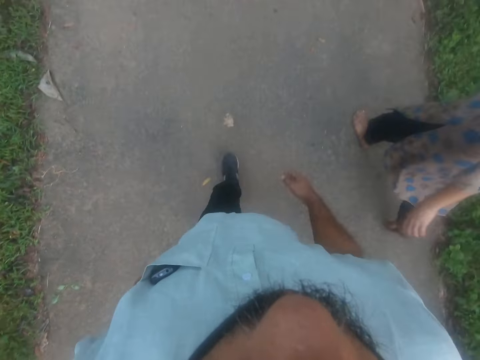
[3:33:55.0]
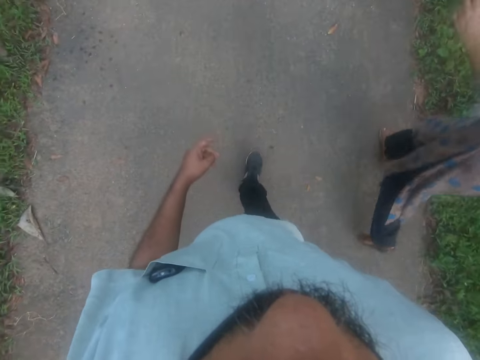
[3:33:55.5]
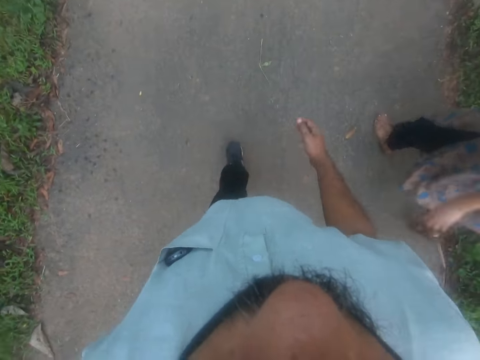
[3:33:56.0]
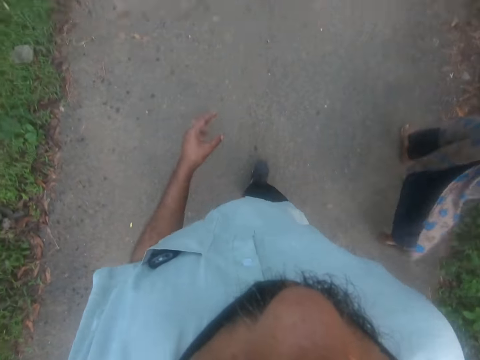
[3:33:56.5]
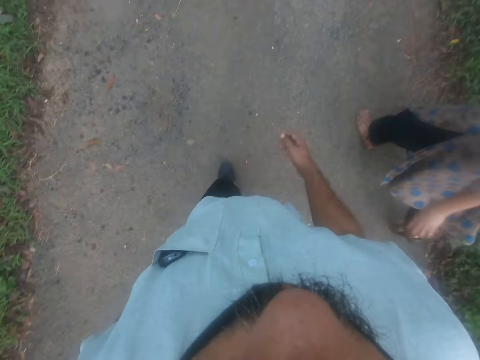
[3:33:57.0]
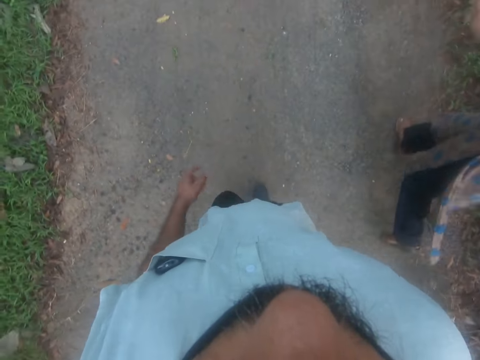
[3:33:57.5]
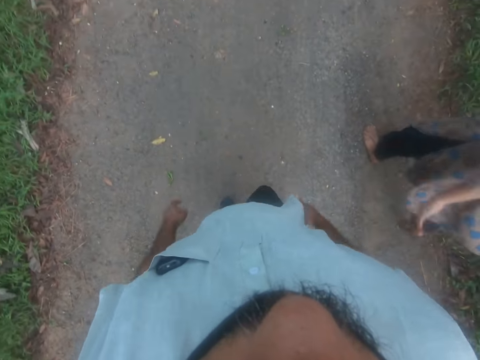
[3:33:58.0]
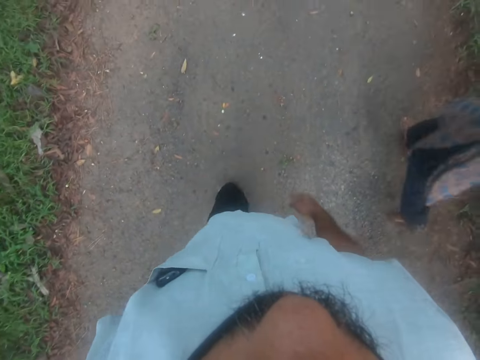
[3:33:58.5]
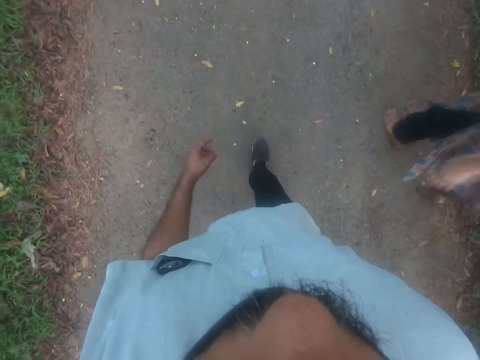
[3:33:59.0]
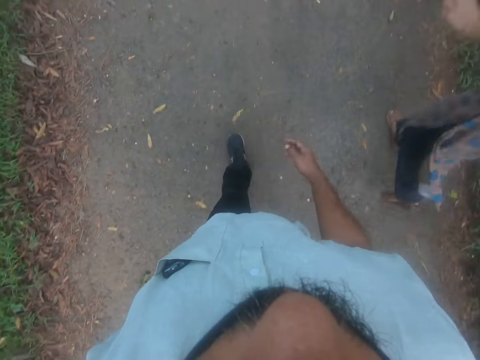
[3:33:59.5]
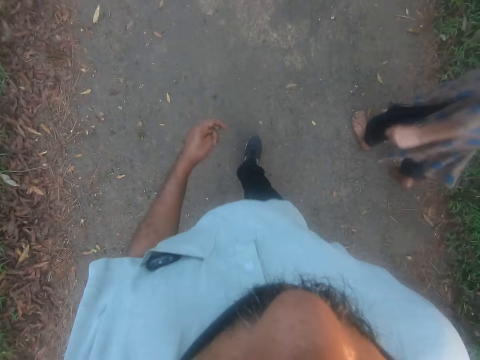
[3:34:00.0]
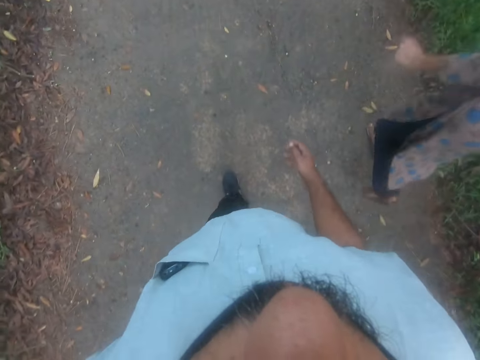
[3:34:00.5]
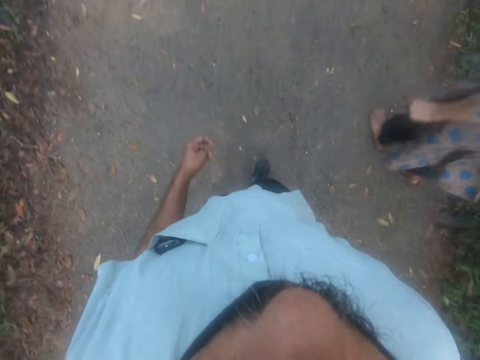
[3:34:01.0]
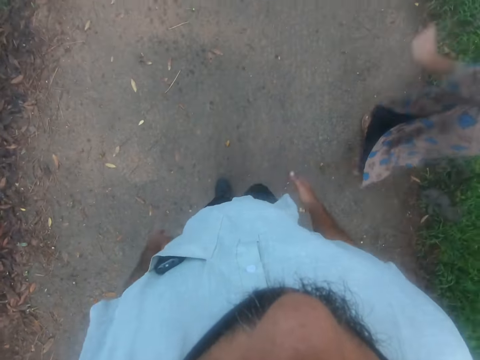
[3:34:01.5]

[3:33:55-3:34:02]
The camera wearer continues to walk.

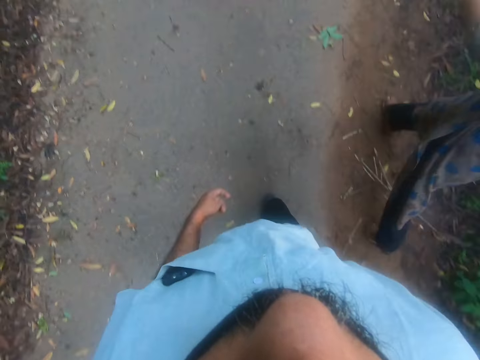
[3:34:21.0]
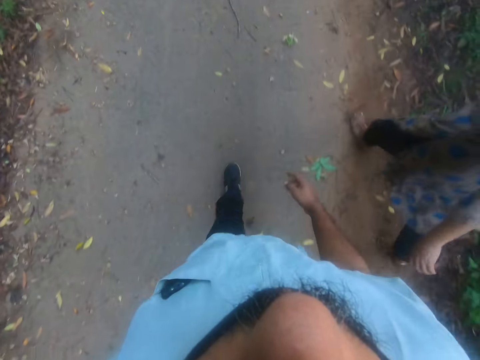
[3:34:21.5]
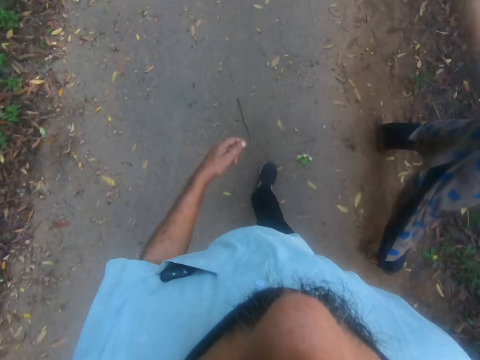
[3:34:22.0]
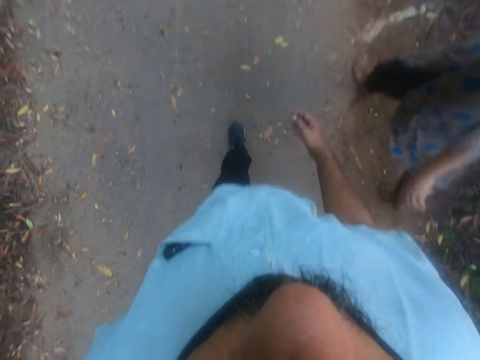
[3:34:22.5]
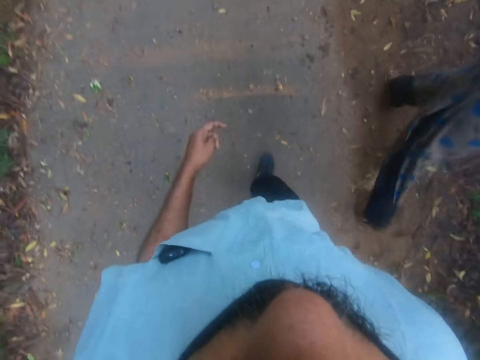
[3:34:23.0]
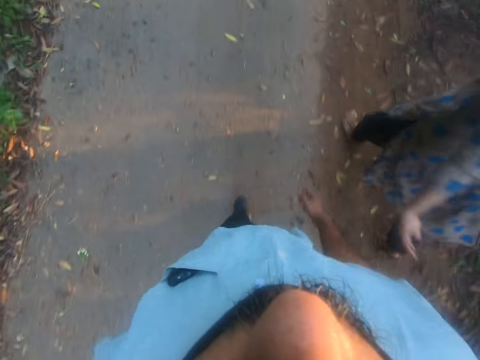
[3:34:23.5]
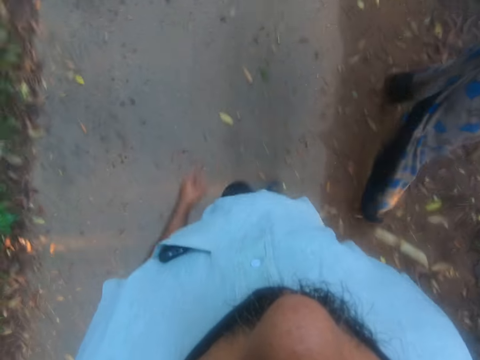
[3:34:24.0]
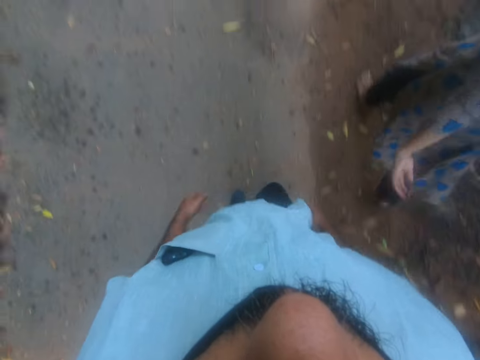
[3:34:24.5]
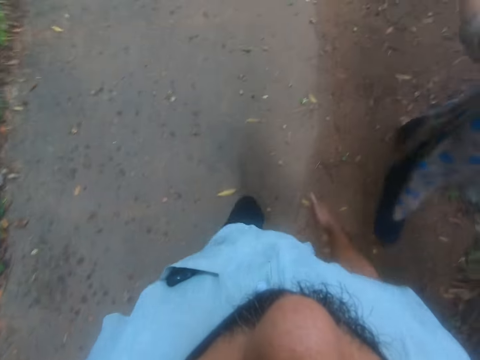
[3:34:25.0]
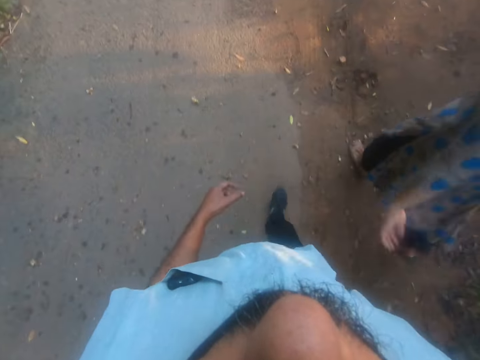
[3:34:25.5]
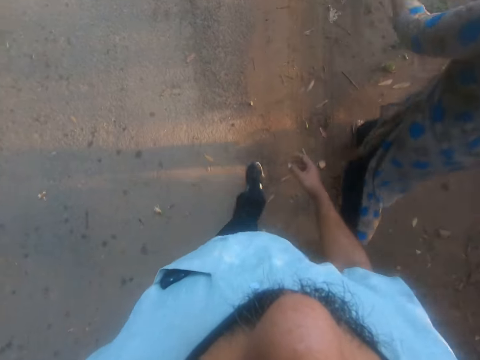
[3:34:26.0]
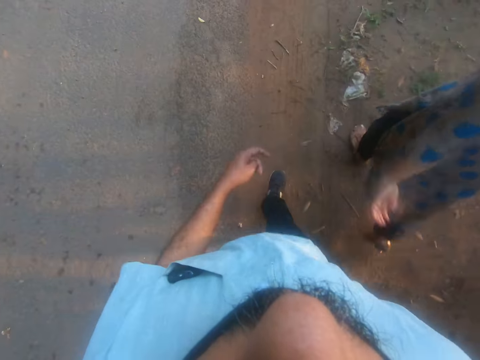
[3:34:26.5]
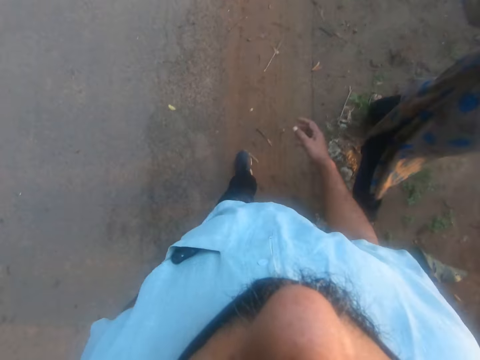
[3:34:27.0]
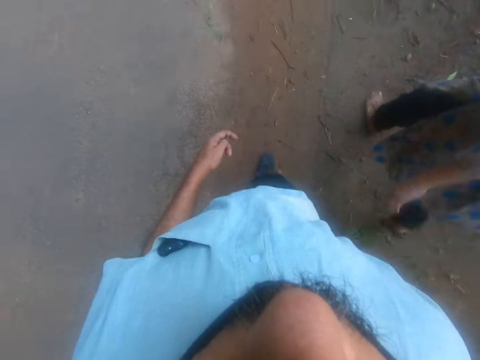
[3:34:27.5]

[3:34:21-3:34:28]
The camera wearer continues to walk.

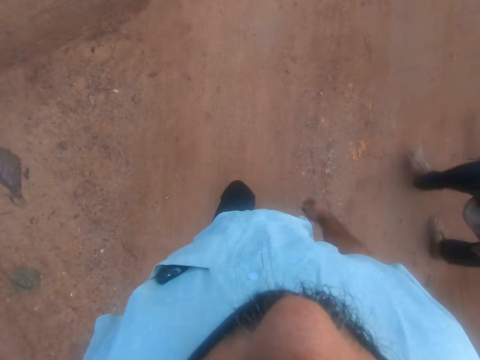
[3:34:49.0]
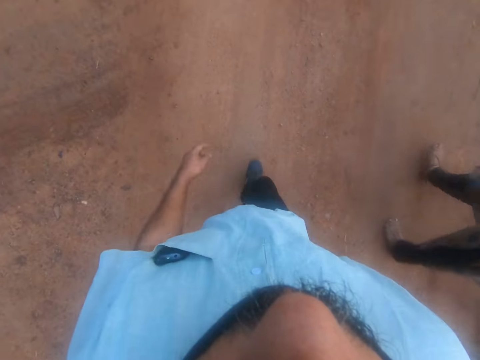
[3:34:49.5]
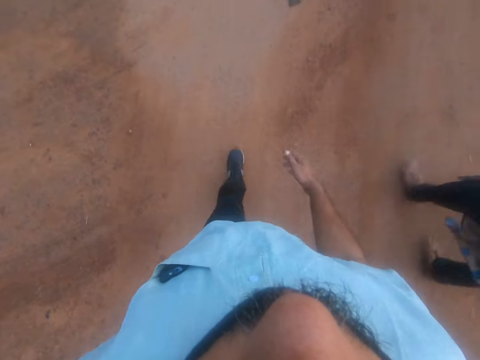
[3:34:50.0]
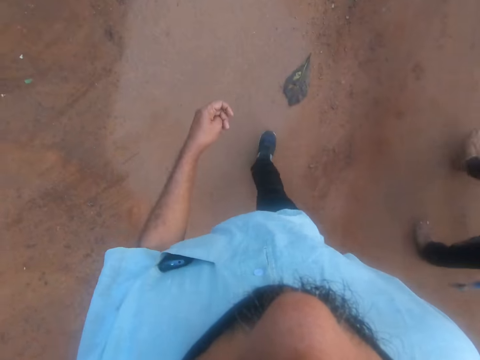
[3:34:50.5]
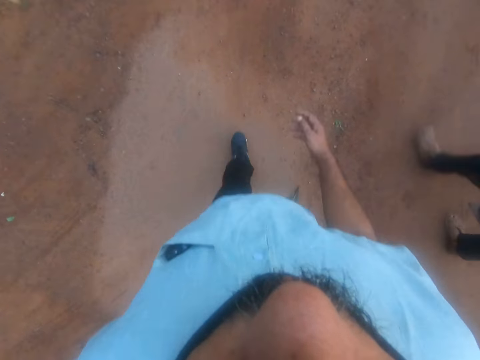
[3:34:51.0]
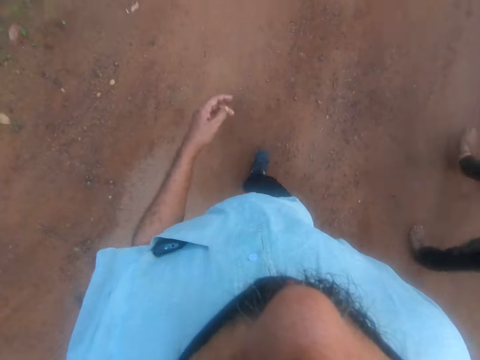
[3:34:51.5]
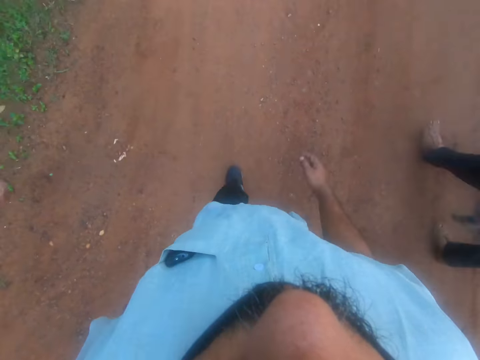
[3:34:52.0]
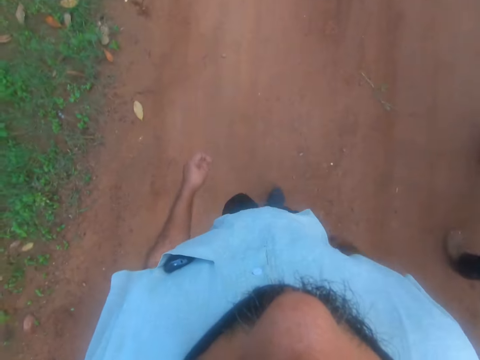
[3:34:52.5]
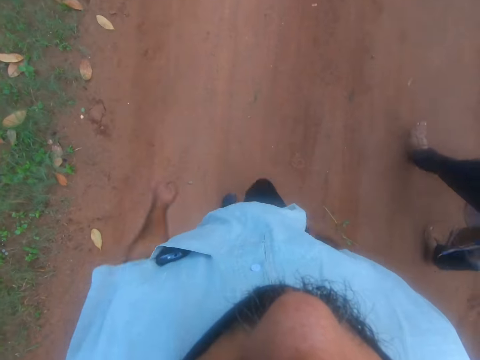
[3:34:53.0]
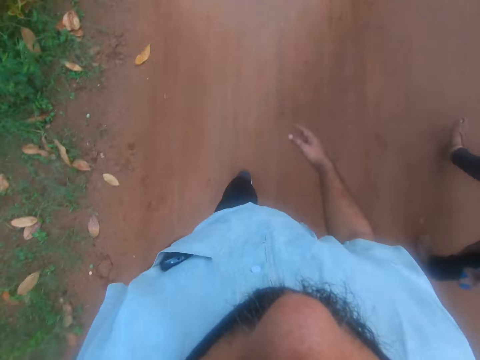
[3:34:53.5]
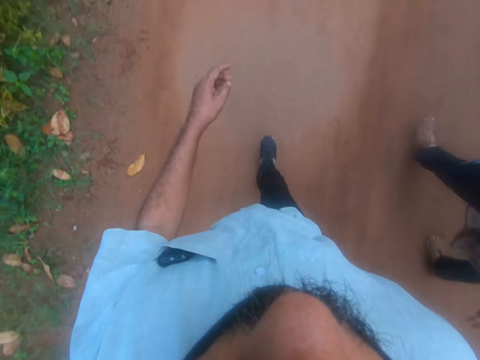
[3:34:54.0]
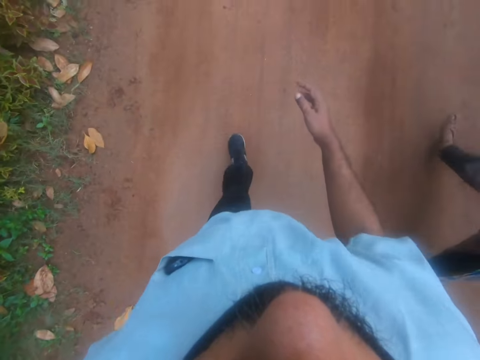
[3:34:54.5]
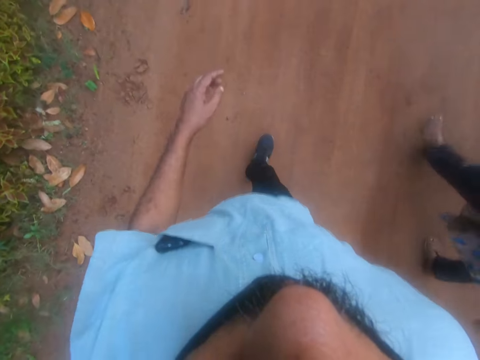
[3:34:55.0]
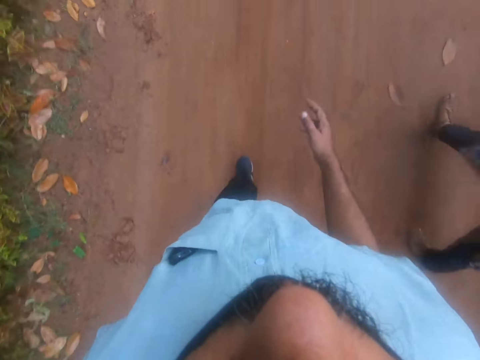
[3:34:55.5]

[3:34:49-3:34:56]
The camera wearer continues to walk.

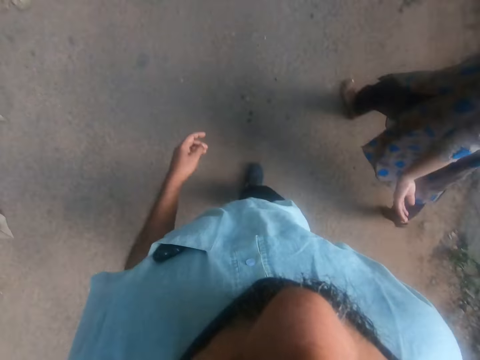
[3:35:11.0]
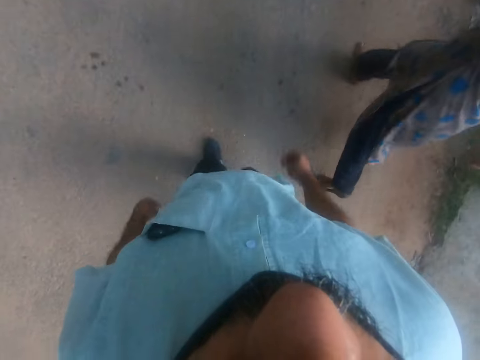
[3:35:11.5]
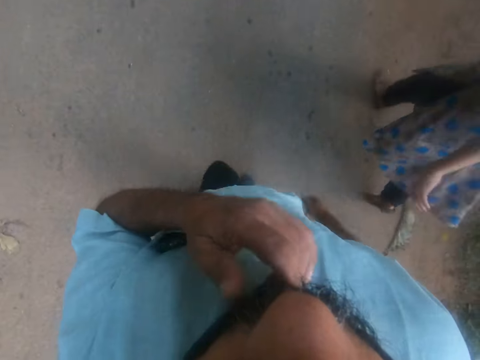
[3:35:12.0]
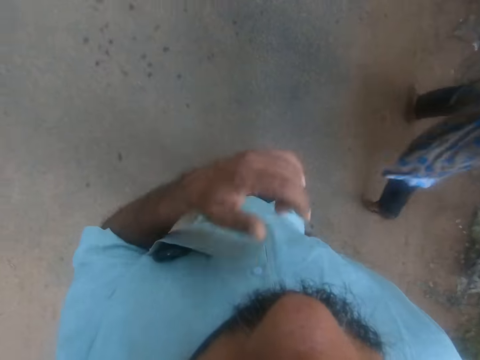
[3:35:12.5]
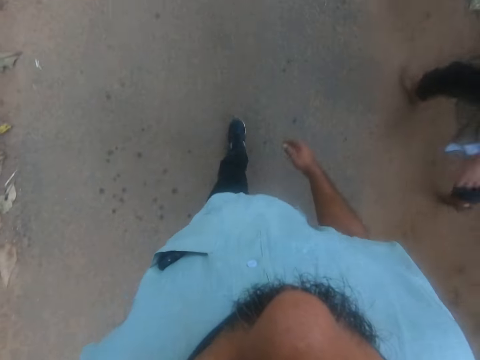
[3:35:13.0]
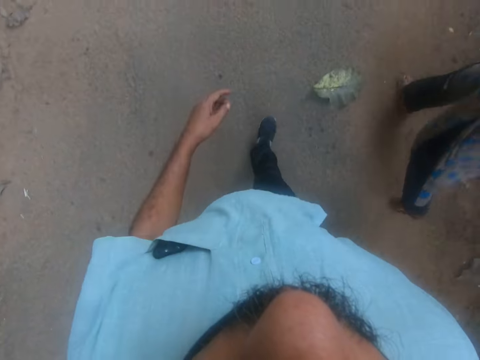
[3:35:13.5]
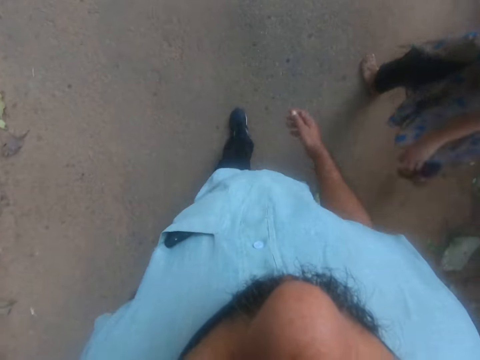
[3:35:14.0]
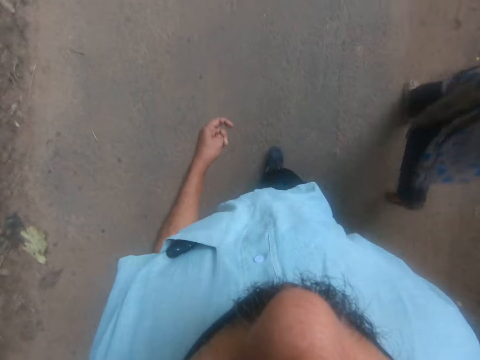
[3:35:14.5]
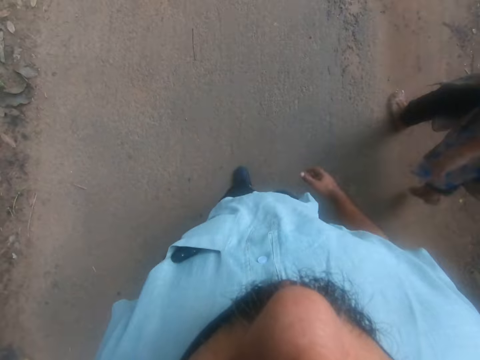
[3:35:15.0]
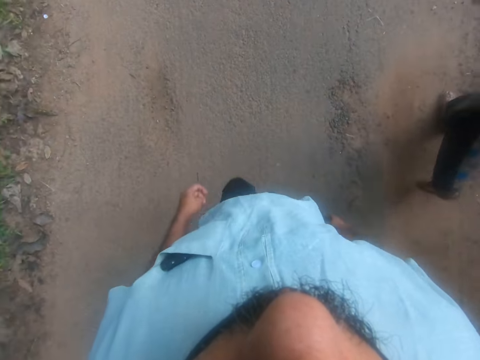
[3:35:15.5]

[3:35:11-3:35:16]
The camera wearer touches the mask. They walk on the road. They continue to walk.
